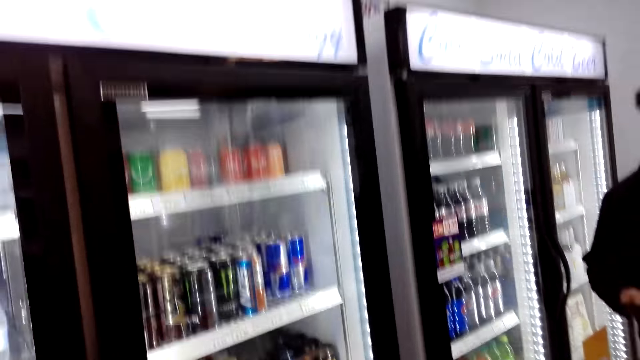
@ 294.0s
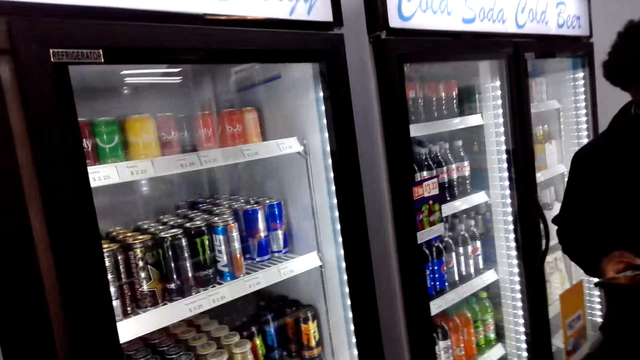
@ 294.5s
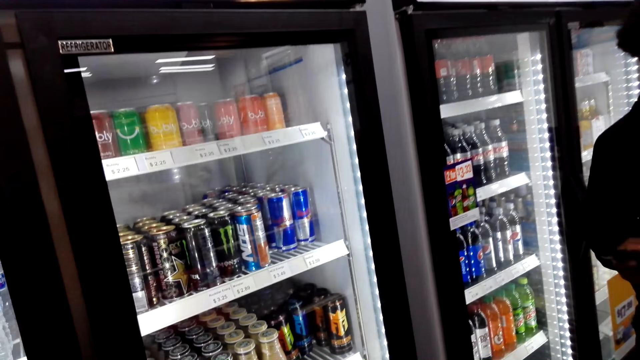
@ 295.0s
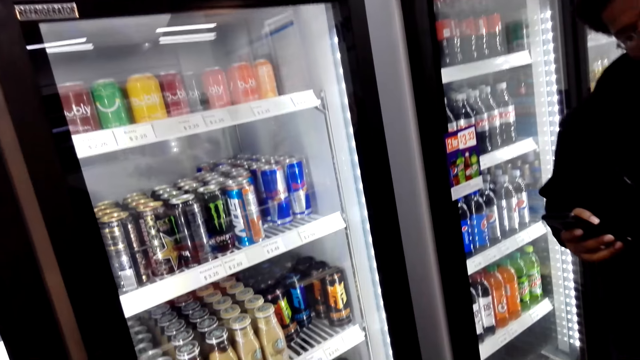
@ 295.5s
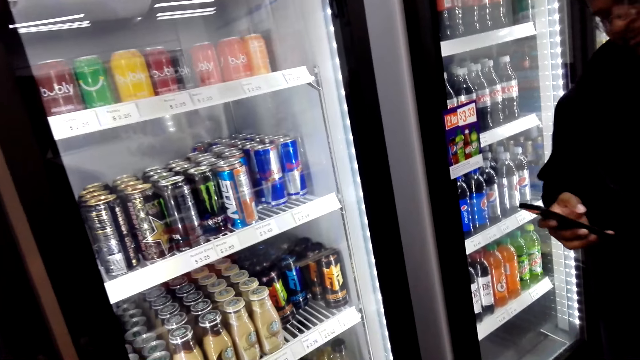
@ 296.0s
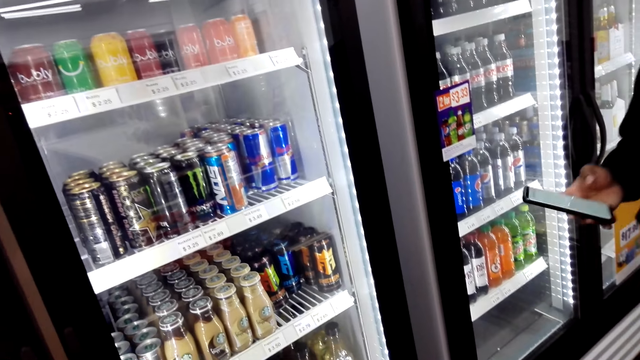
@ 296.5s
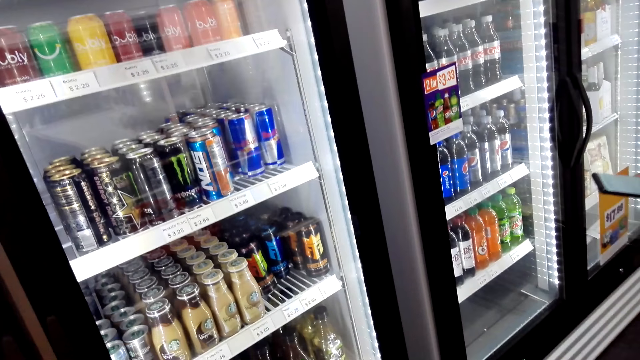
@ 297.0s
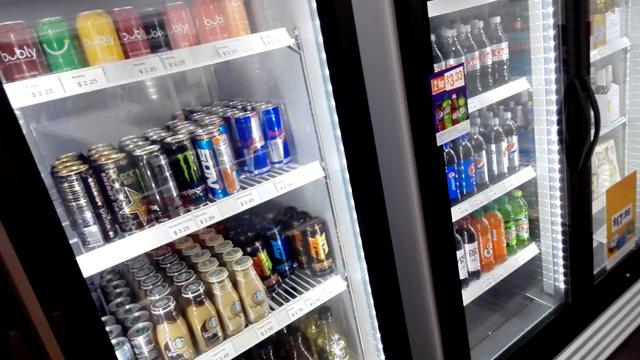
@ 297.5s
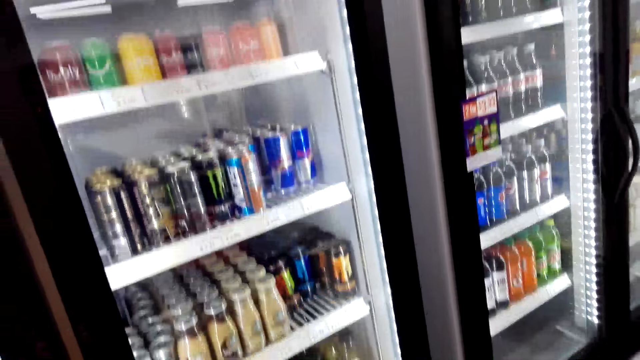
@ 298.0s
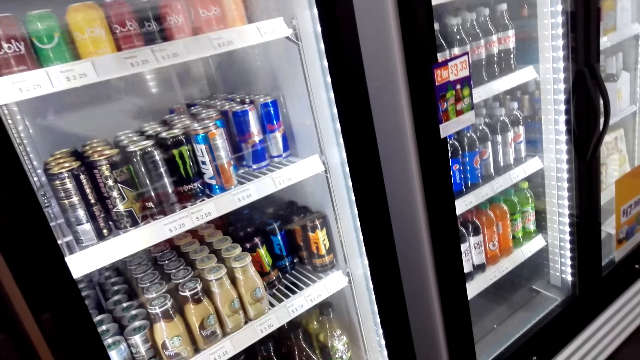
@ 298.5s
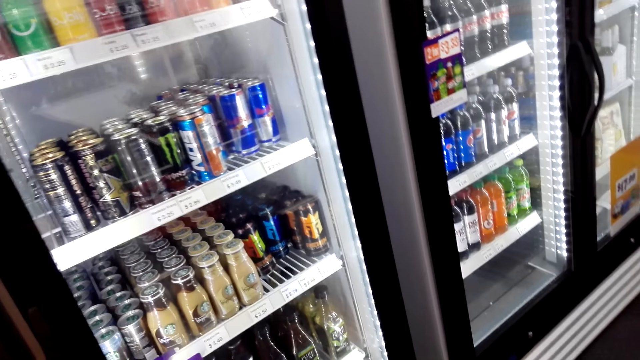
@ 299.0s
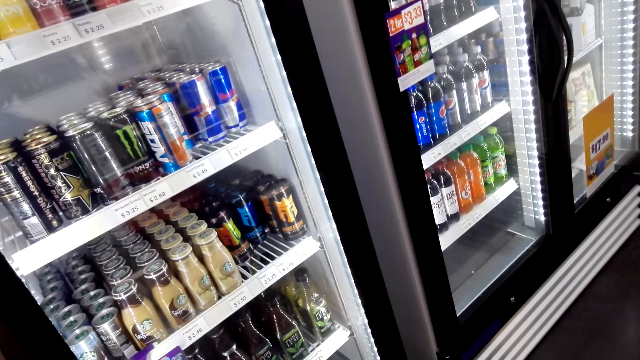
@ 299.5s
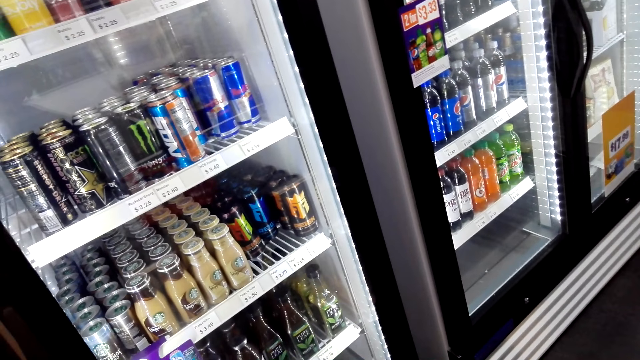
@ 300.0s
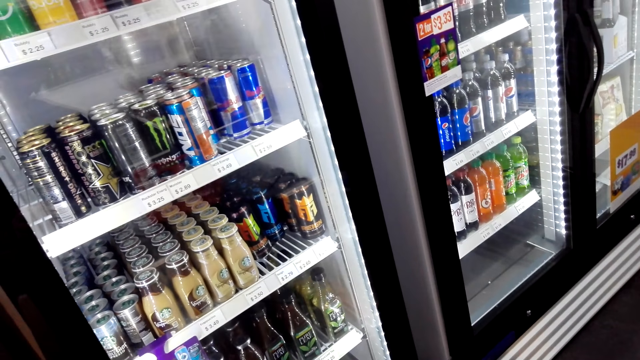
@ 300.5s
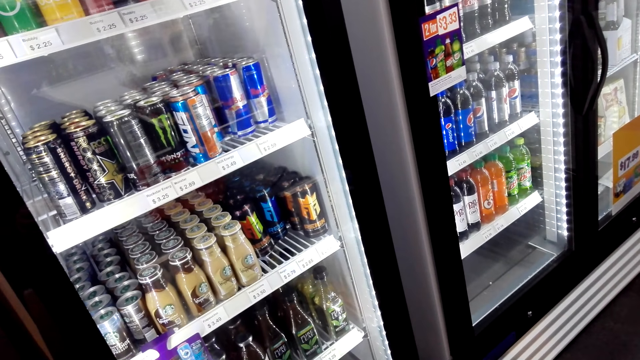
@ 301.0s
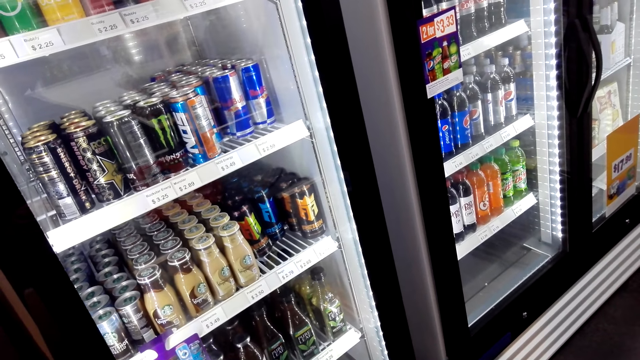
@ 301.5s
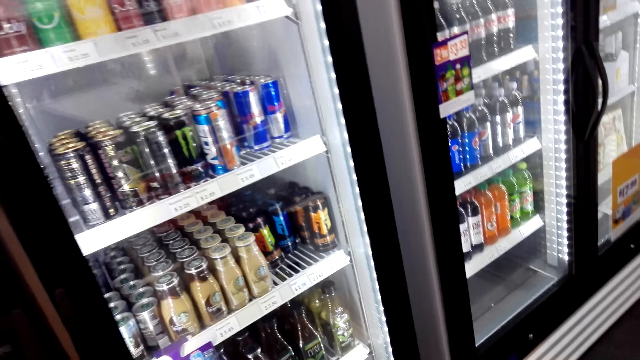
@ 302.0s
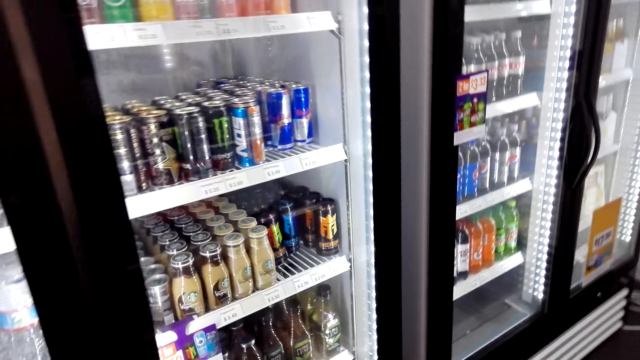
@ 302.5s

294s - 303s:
A man scrolls on his phone.

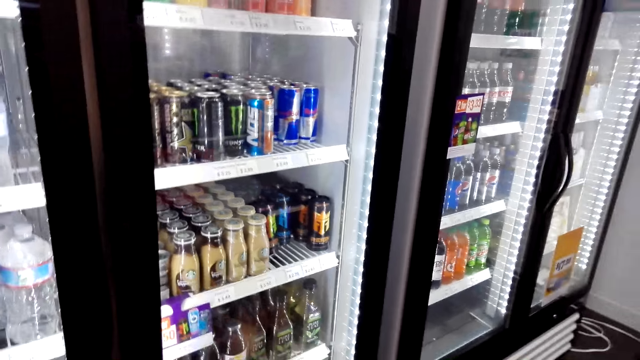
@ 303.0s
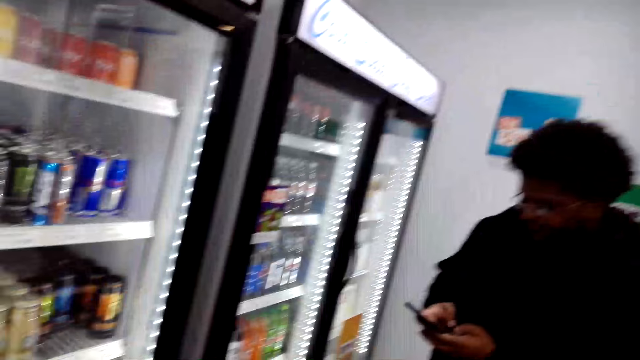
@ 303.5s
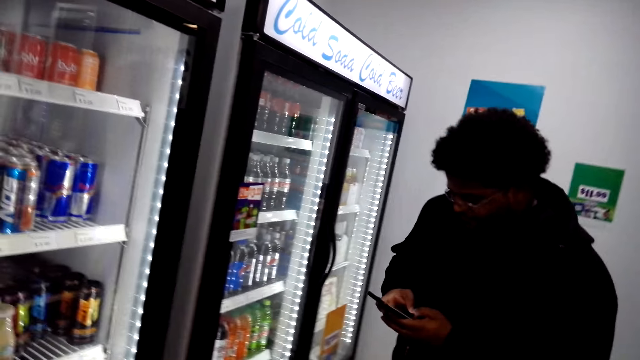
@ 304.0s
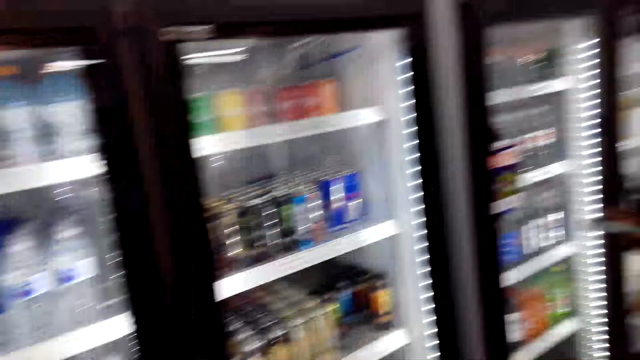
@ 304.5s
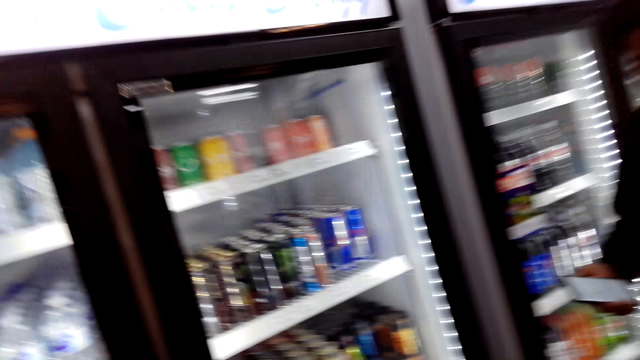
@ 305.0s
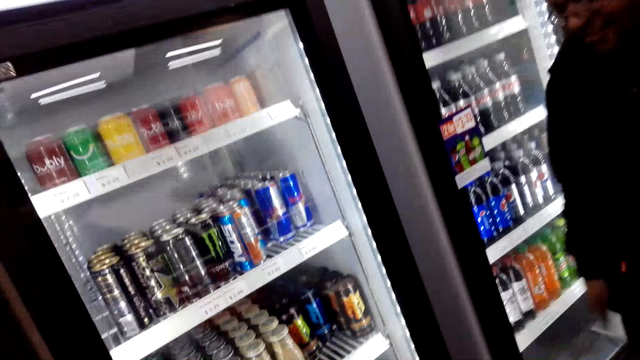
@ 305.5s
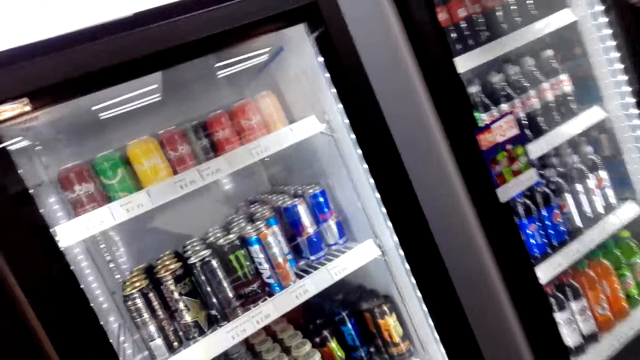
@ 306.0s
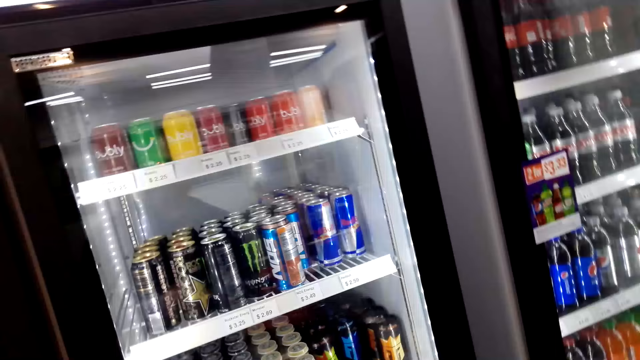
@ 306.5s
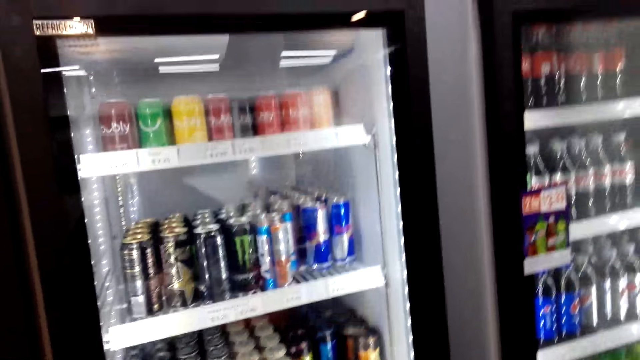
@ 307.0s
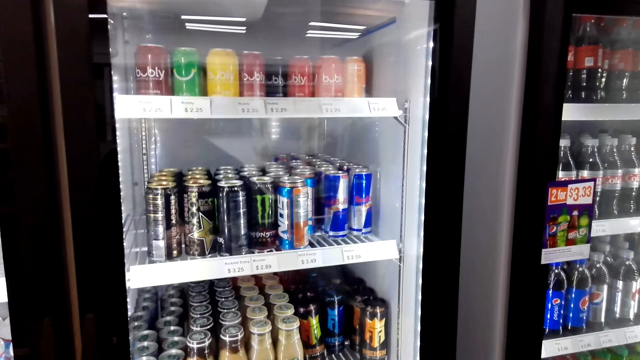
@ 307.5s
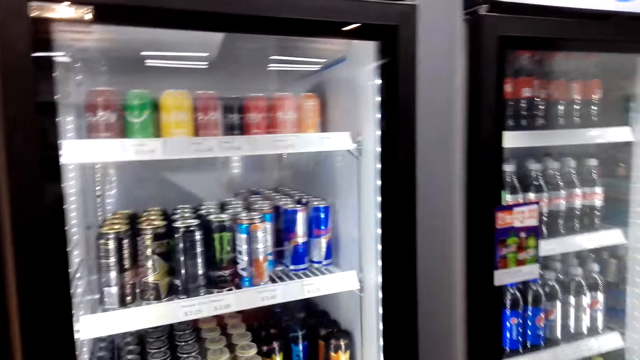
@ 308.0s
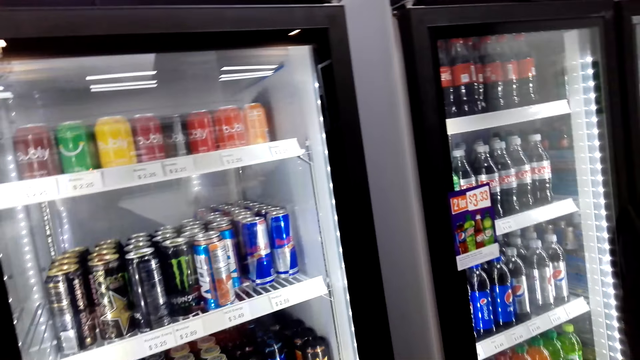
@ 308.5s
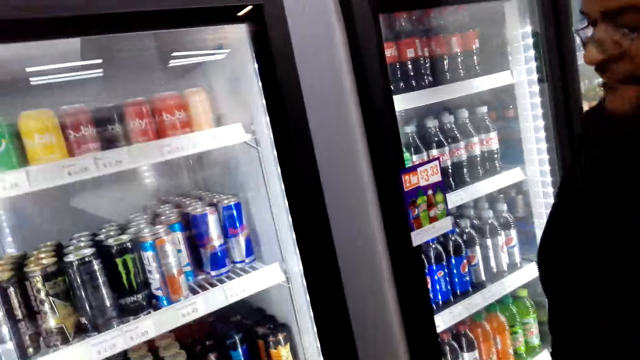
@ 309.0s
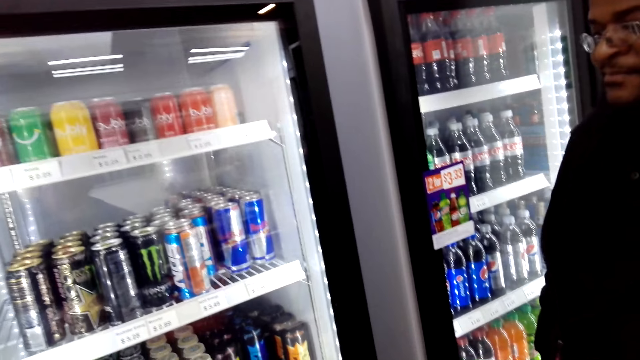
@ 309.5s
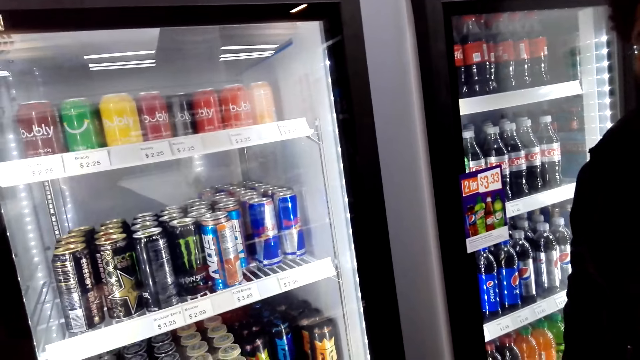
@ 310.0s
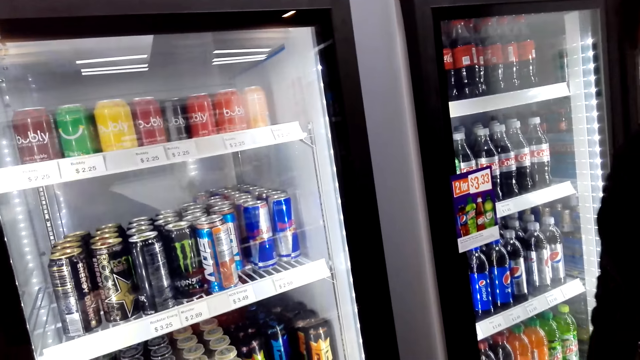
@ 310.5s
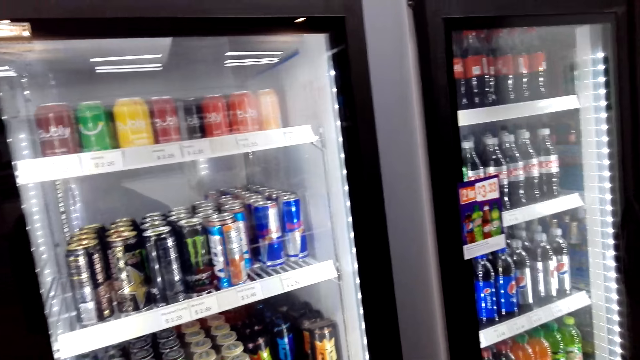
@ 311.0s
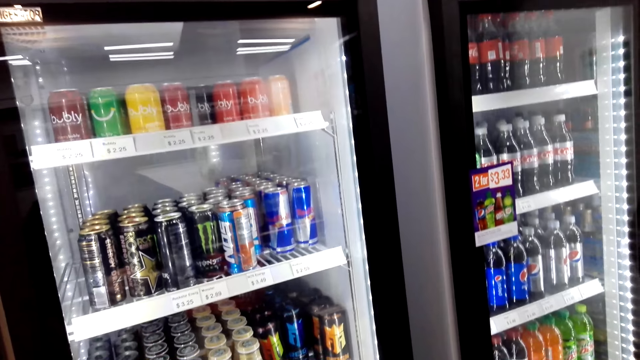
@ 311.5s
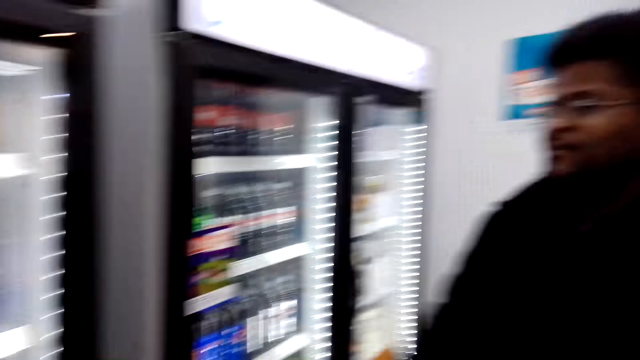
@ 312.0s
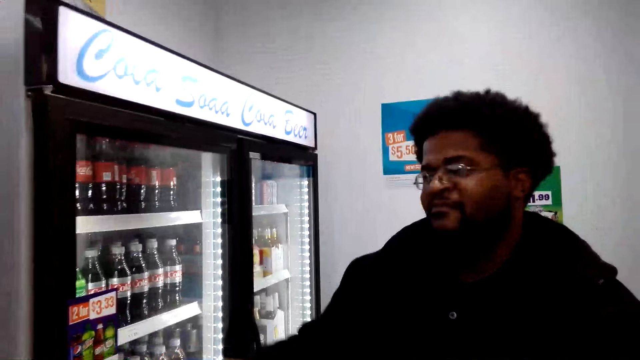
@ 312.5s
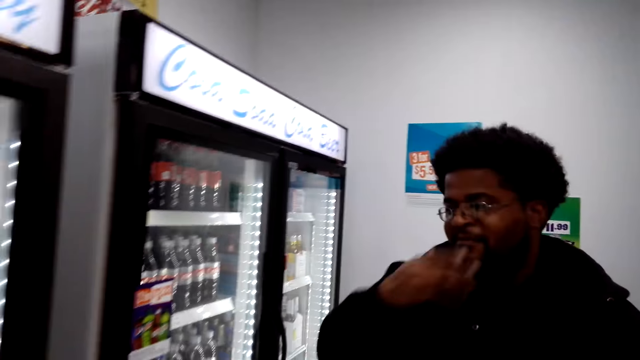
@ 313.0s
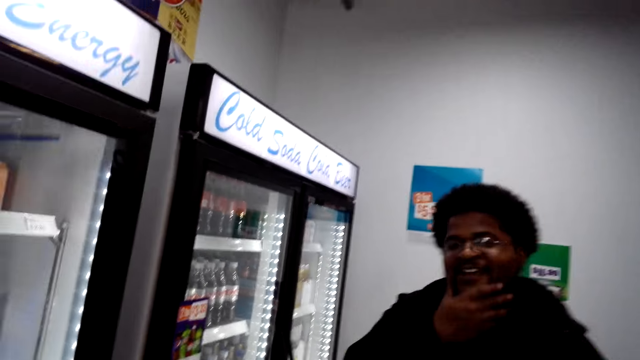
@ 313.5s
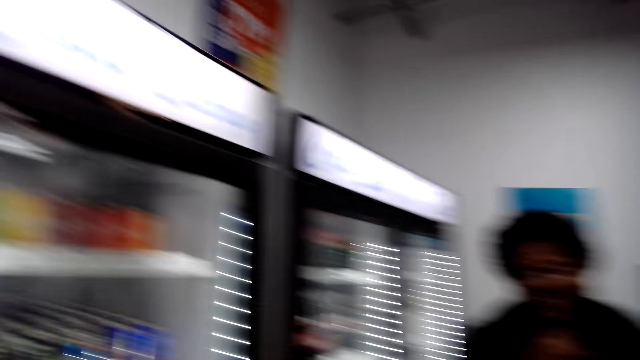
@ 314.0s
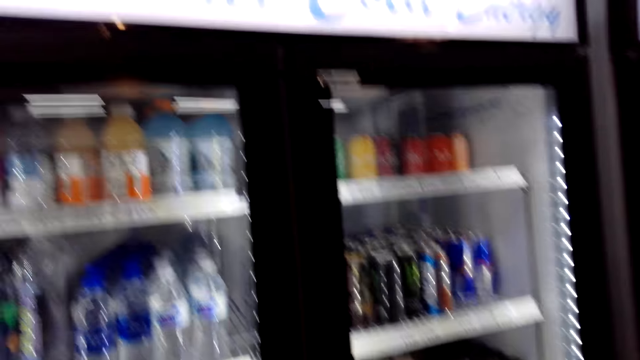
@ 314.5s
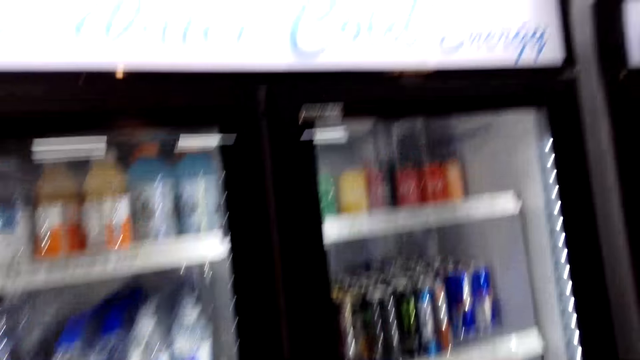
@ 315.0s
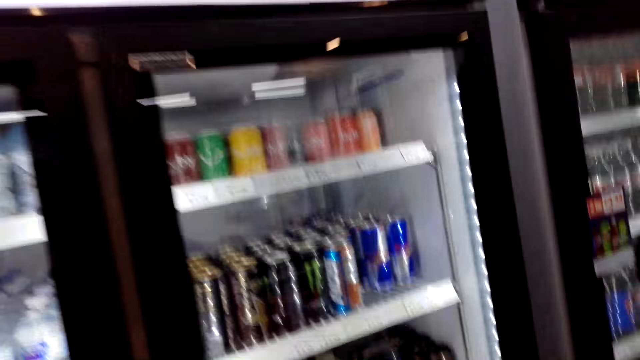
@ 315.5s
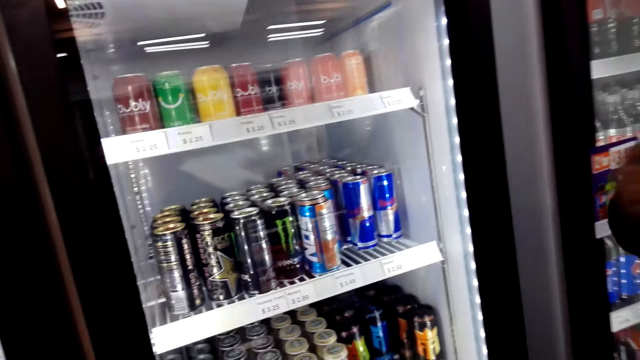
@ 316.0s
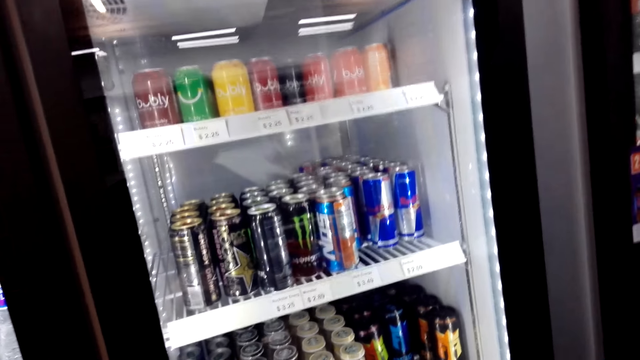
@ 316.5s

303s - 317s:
A man puts his phone in the pocket. The man moves his hand on his mouth. The camera wearer interacts with the man.
